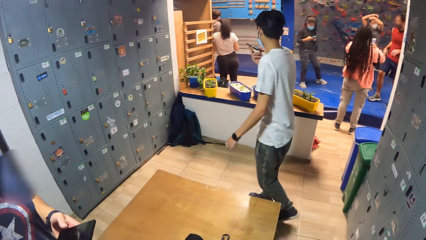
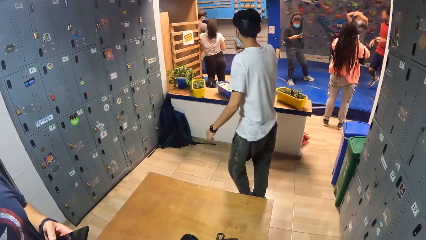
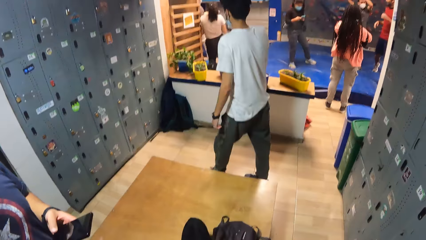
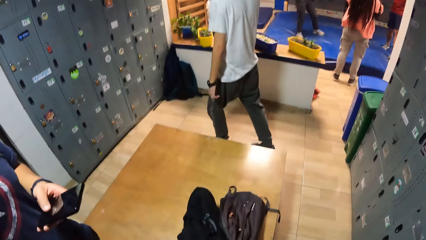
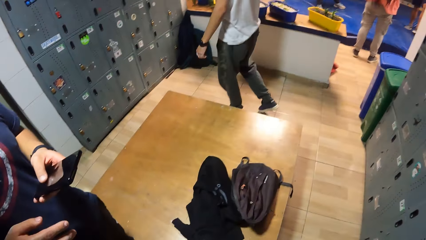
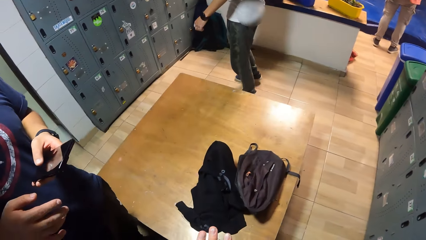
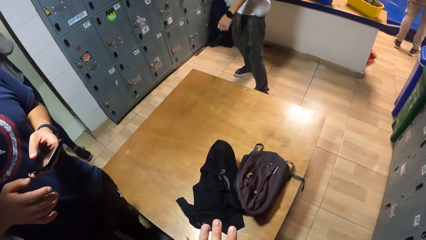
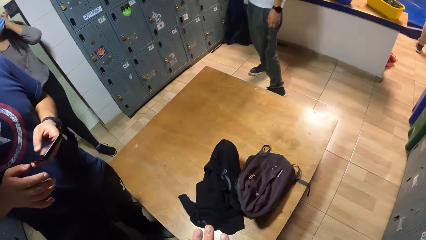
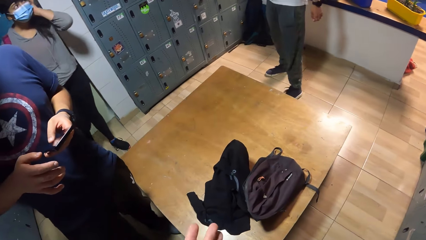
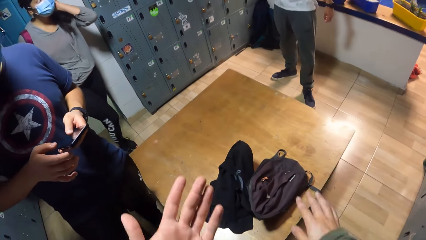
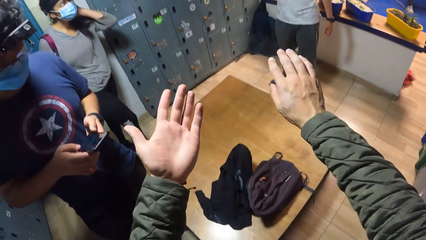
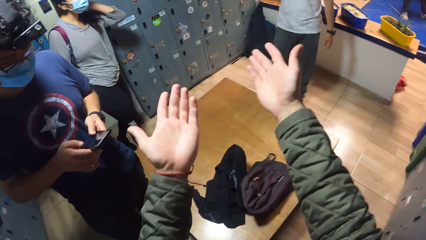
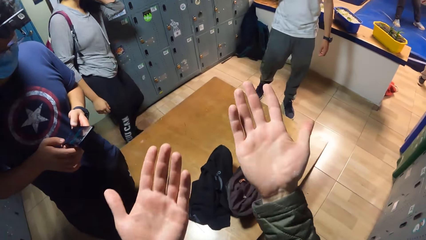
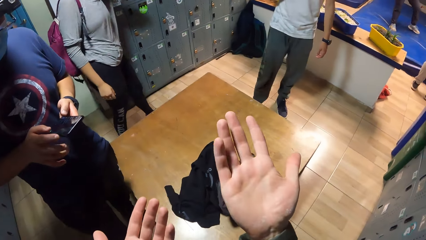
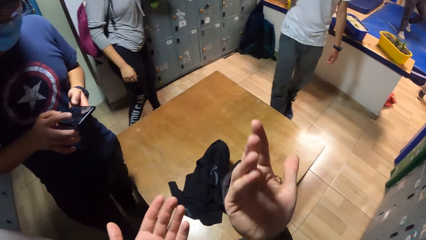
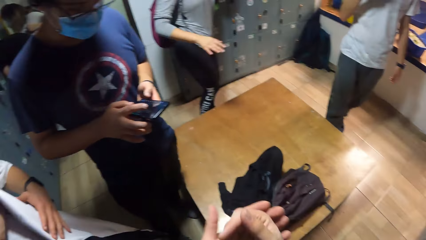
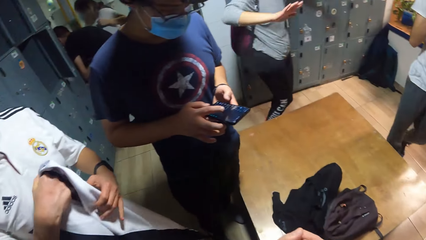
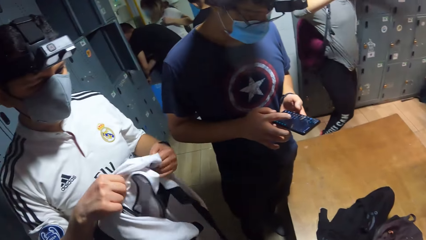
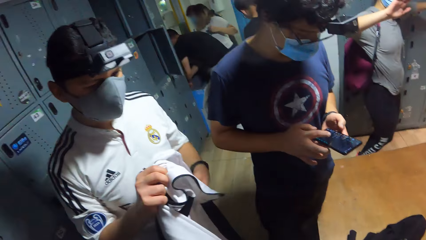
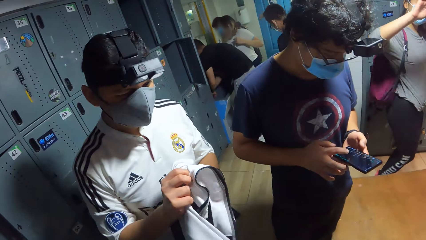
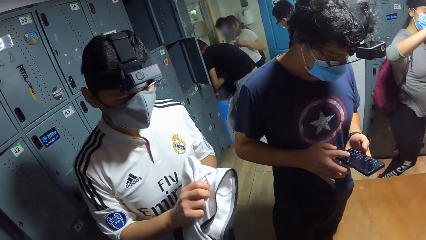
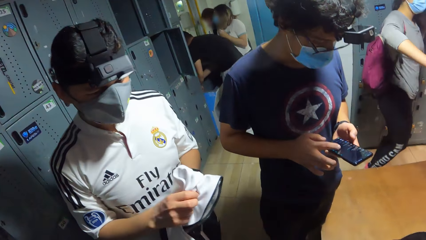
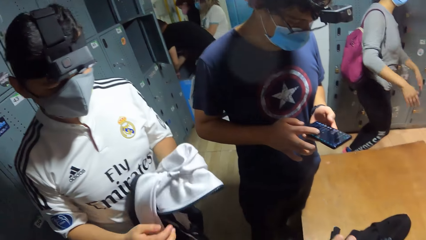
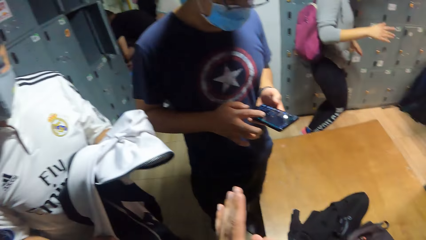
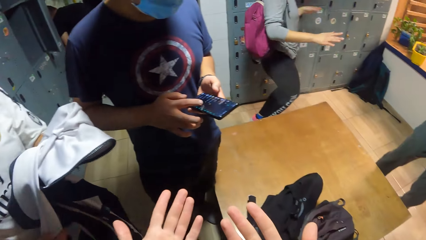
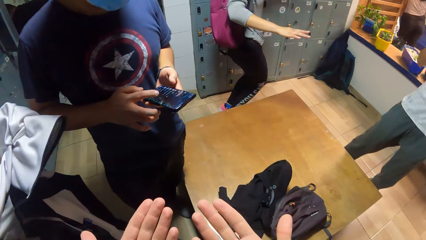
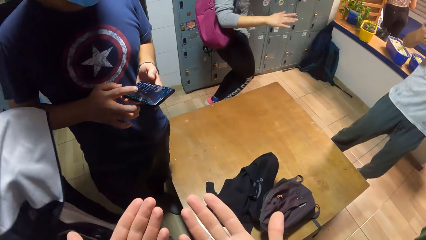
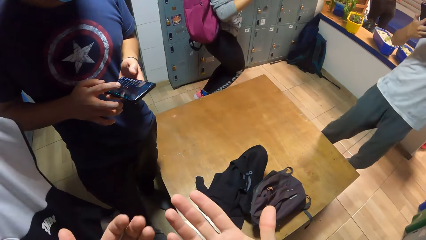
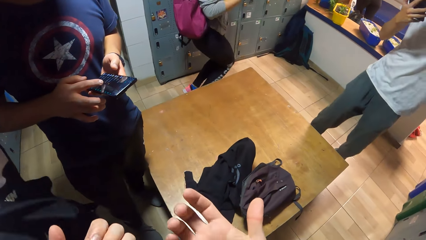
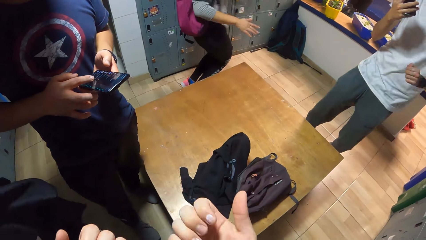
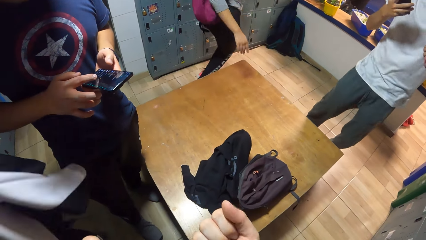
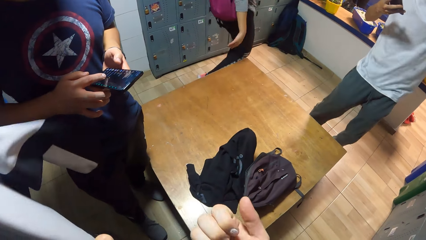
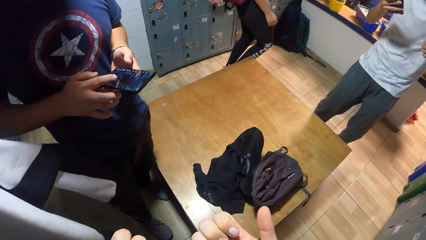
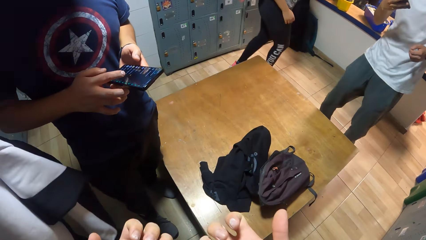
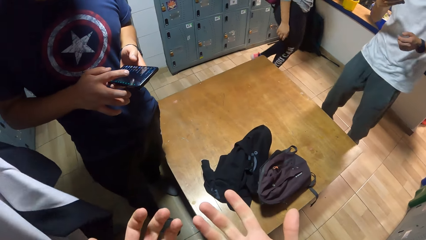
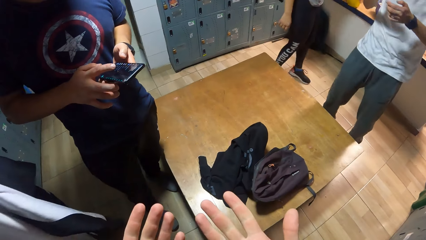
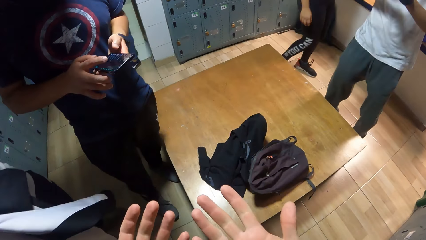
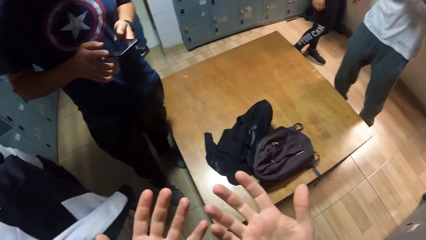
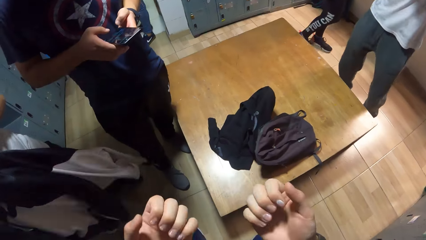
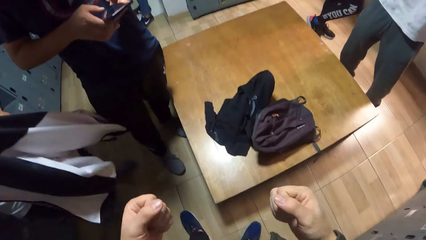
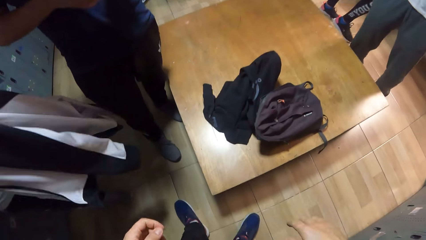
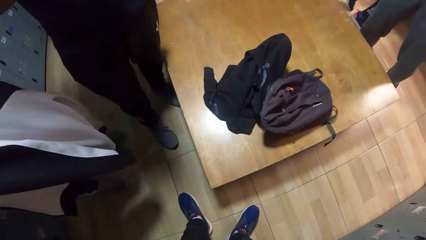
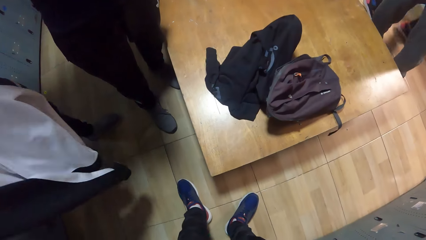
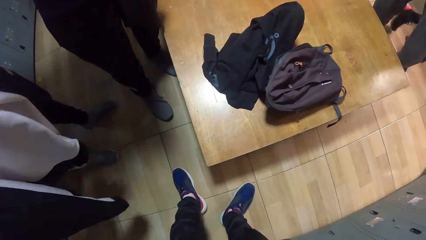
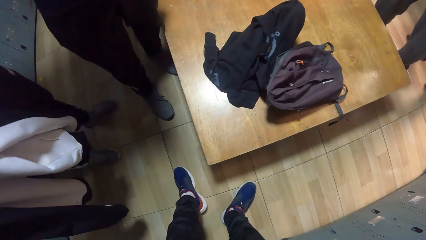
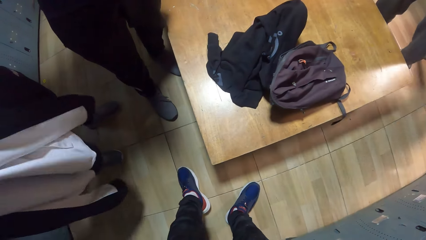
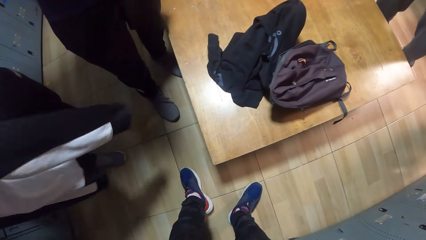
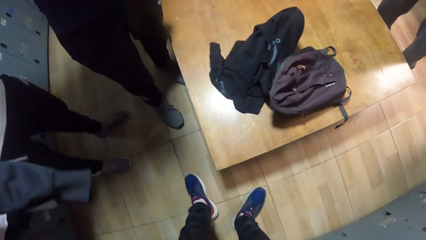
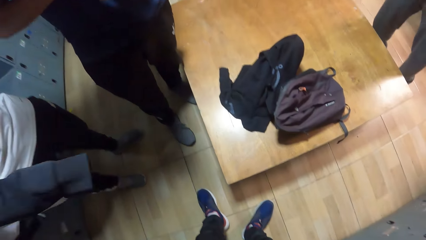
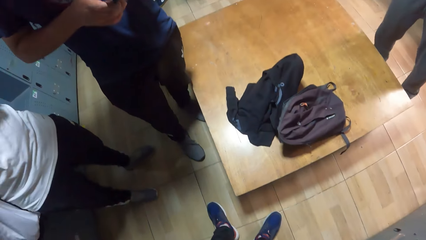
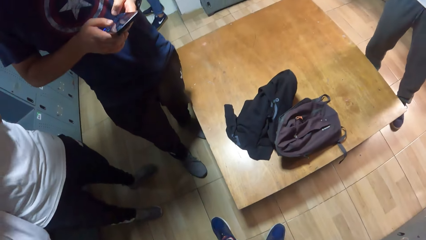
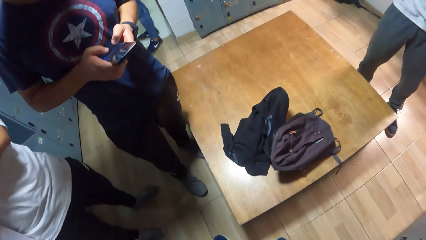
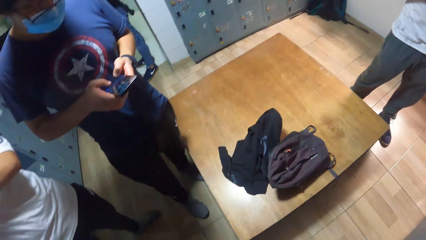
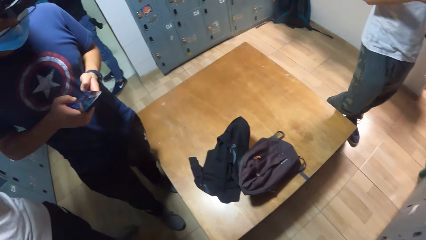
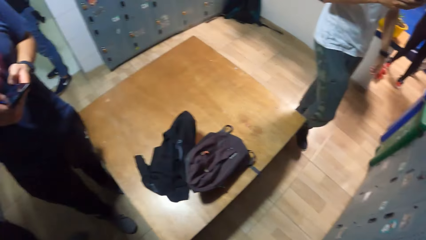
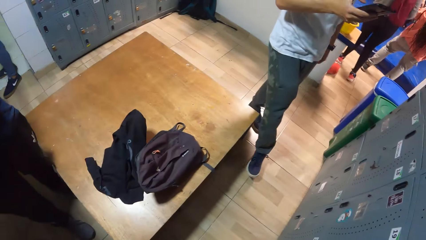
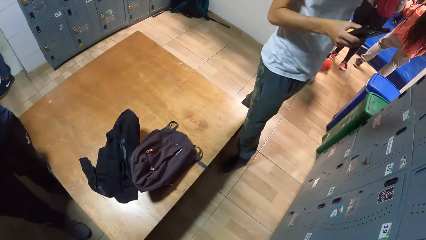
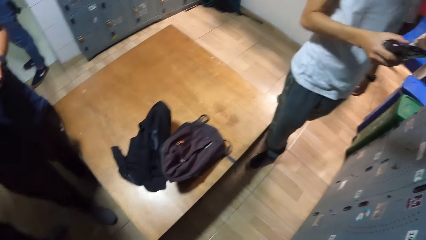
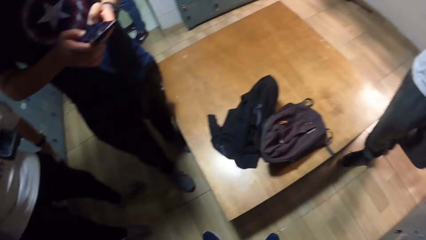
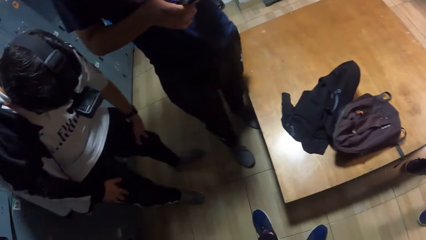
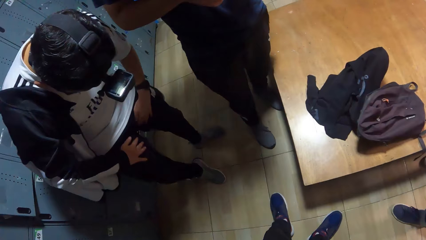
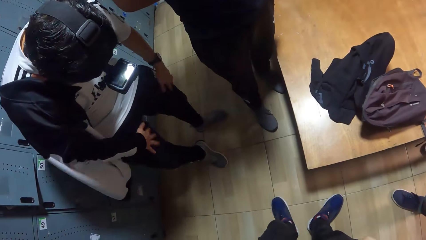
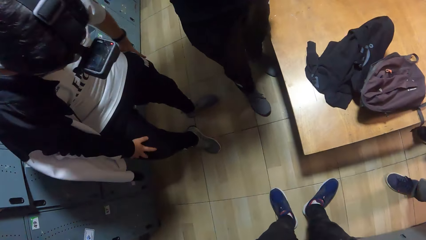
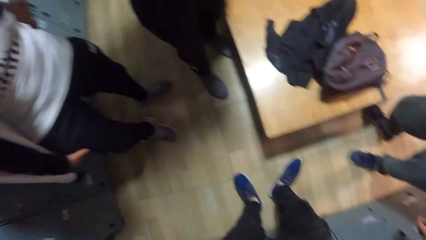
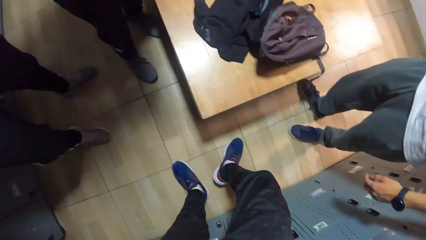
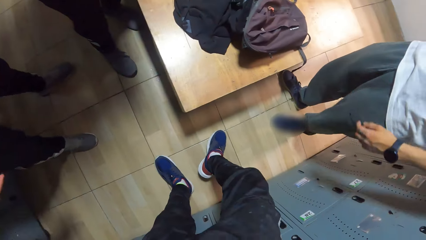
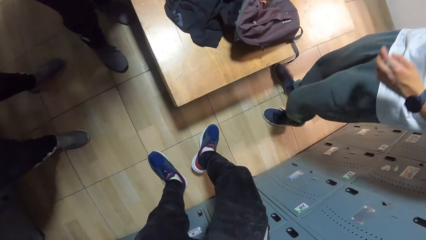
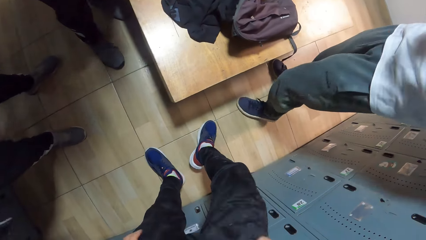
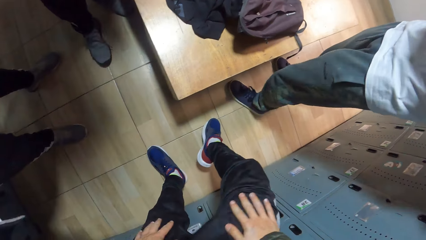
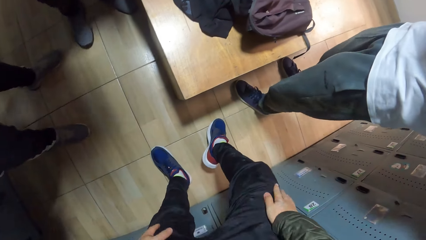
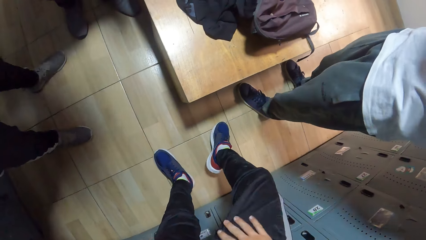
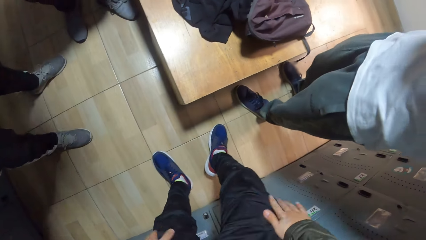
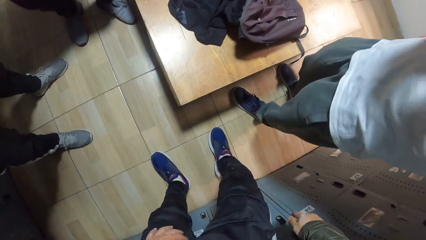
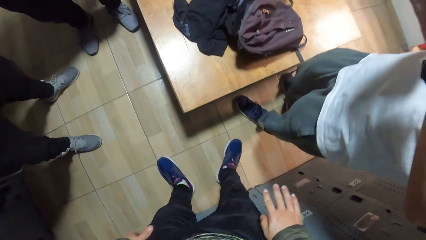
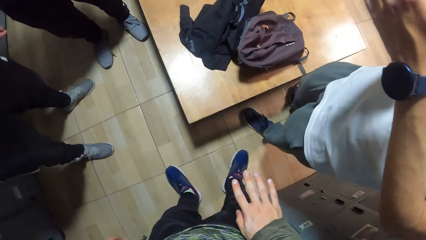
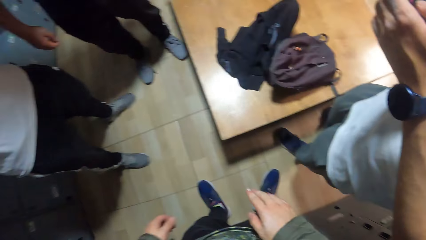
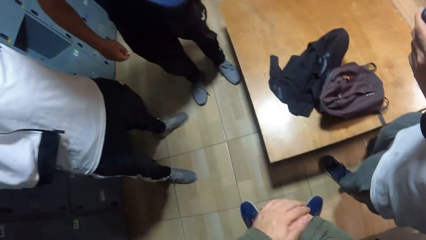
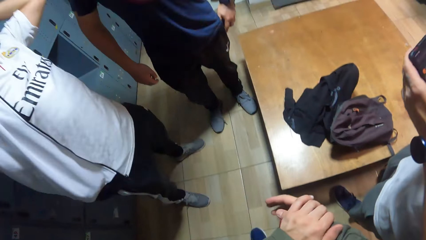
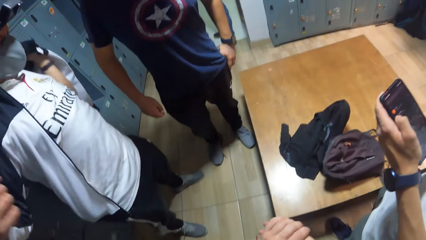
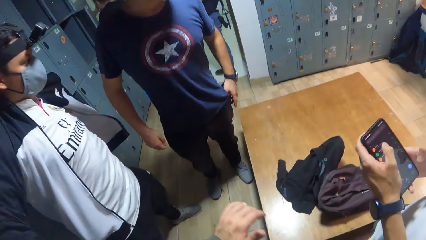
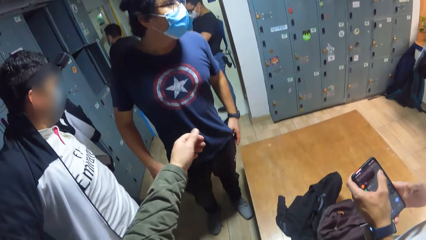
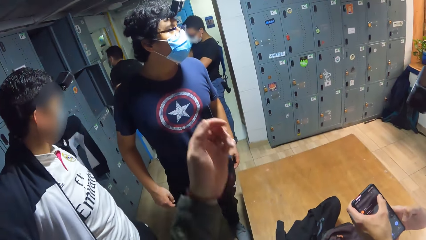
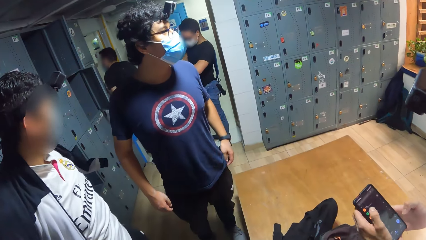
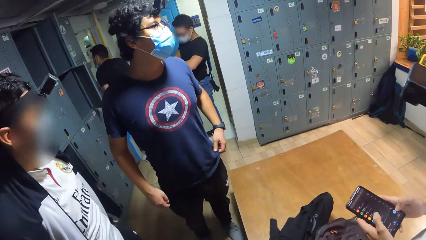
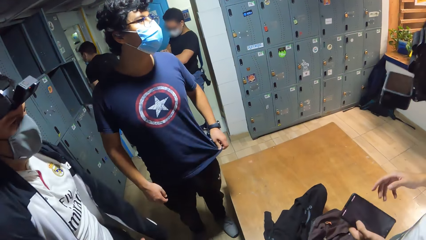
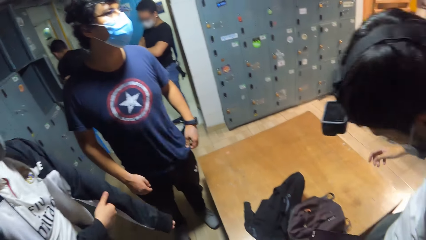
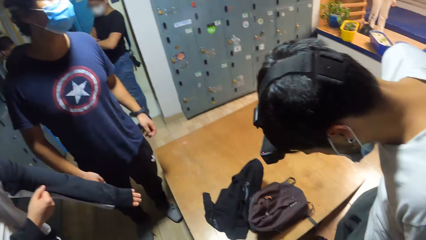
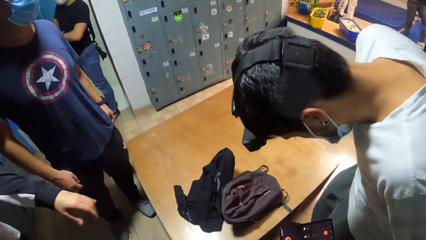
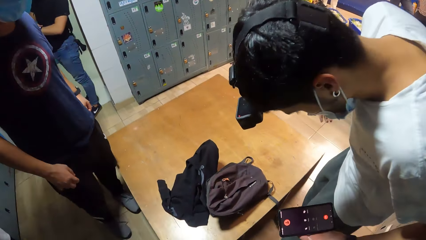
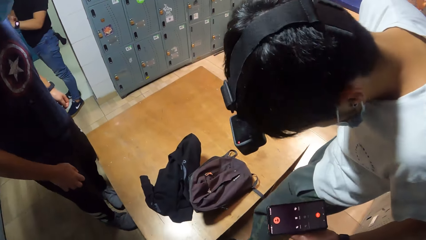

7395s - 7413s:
A man makes a phone call. The camera wearer stretches his hands. Another man holds a jacket with his hands. The camera wearer interacts with the other man, the first man and a third man. He looks at a fourth man. He looks at his hands. The second man wears the jacket with his hands. The camera wearer looks at his shoe. The second man wipes his hands on his track pants. The camera wearer looks at the fourth man. He wipes his hands on his track pants. He touches his legs. The second man wears the jacket with his hands. The first man operates the phone with his left hand. The camera wearer stretches his hand towards the third man. The first man looks at his shoes.
